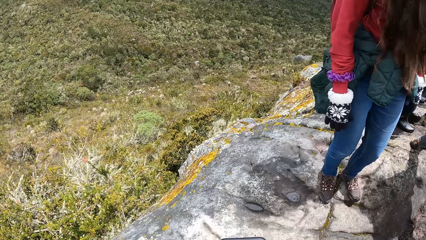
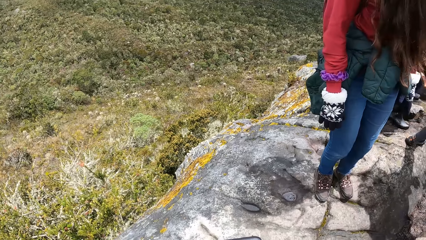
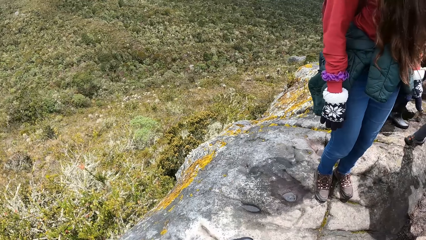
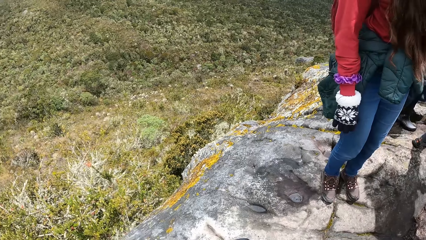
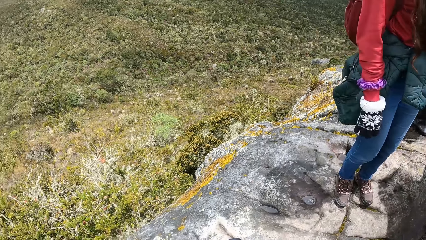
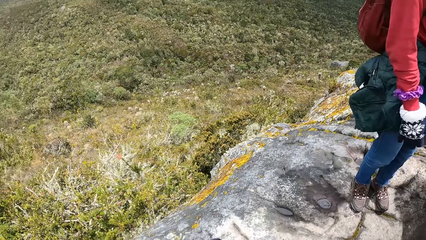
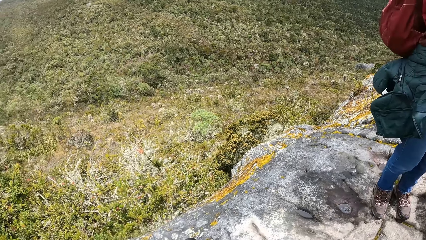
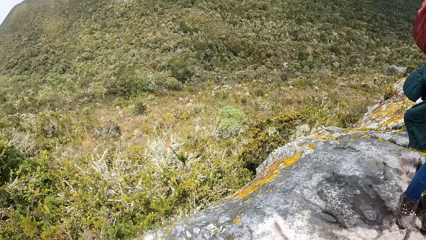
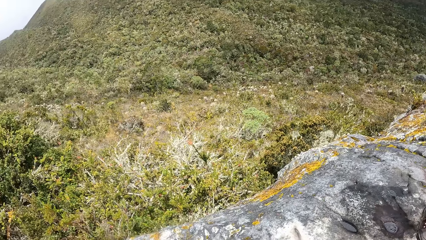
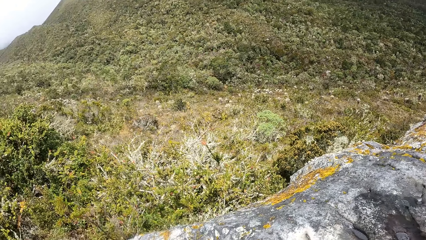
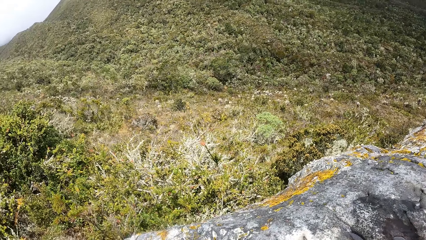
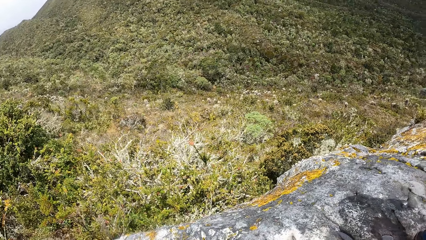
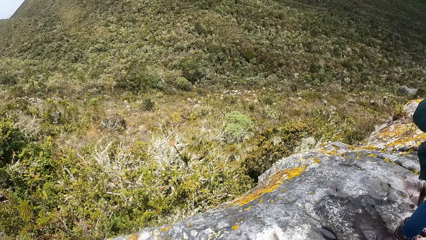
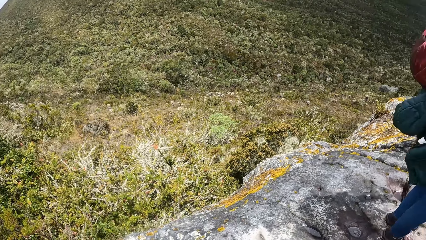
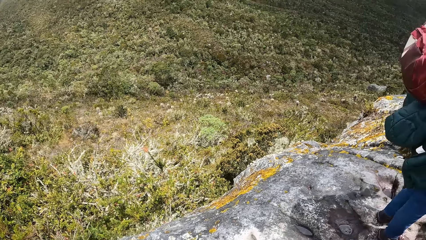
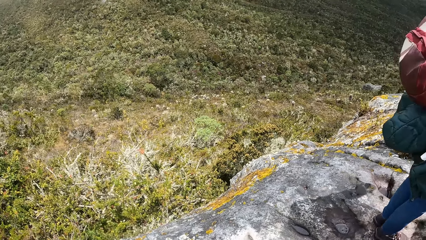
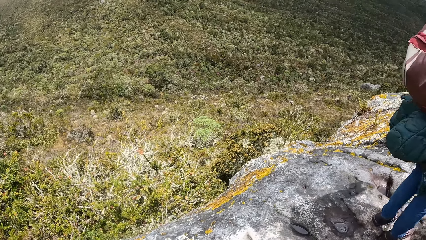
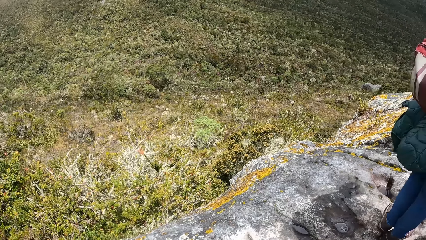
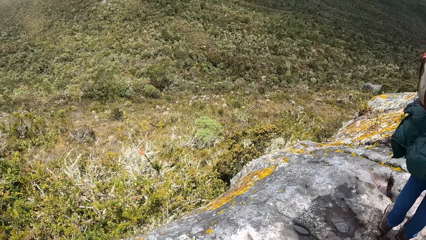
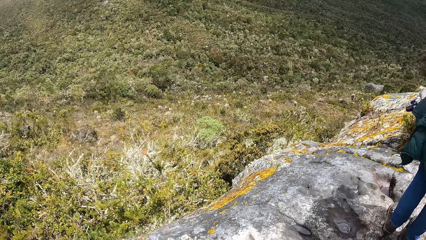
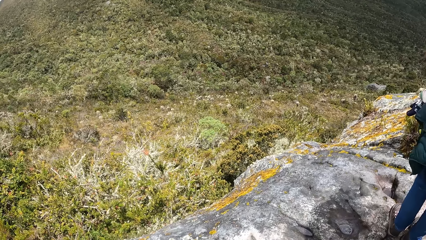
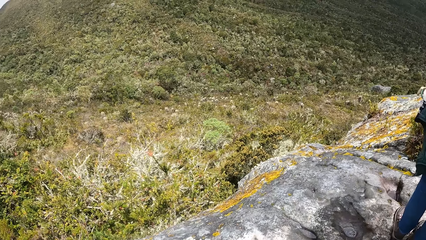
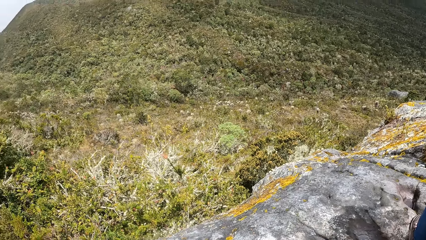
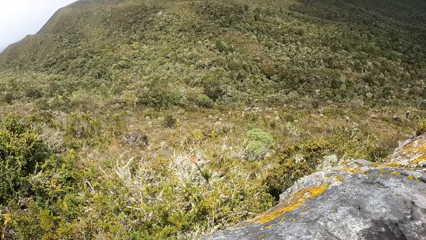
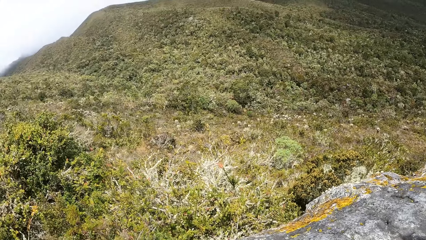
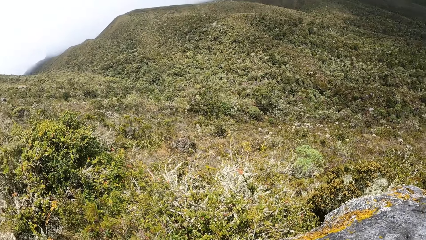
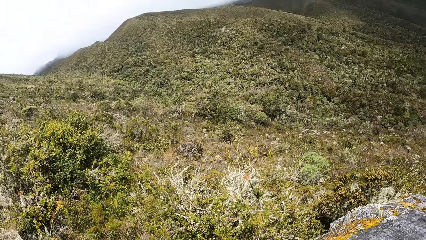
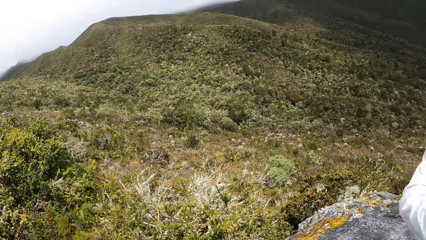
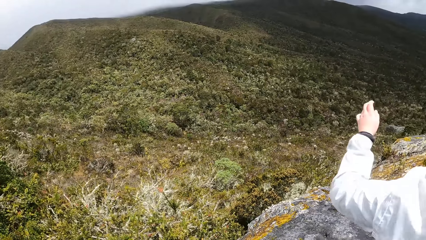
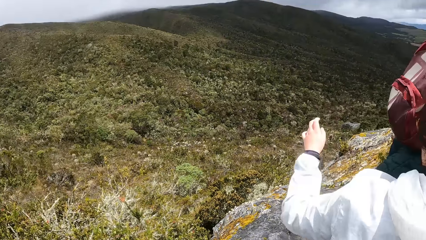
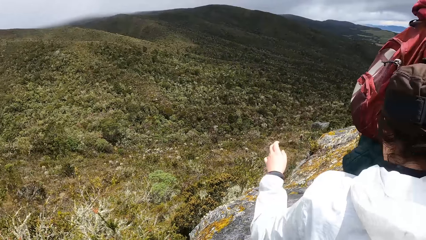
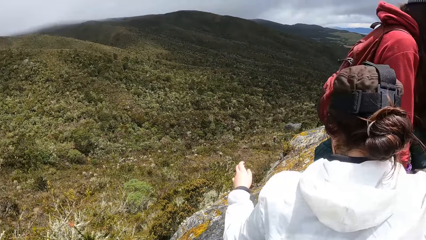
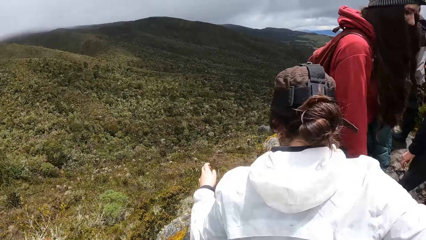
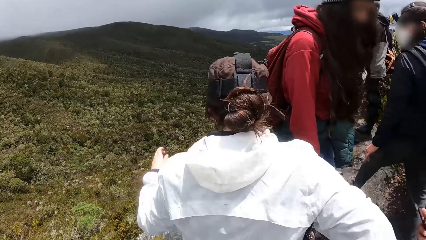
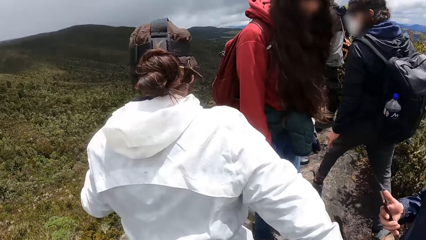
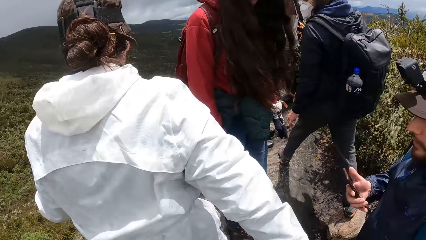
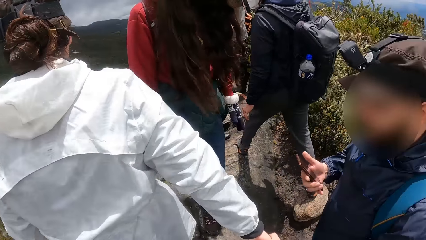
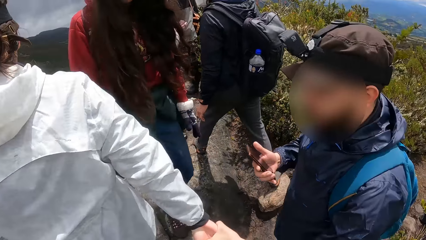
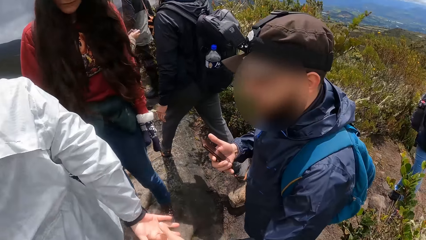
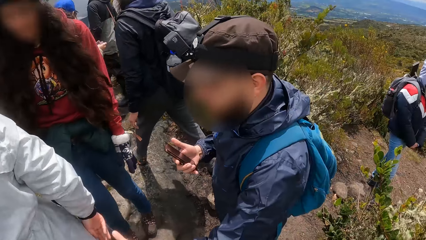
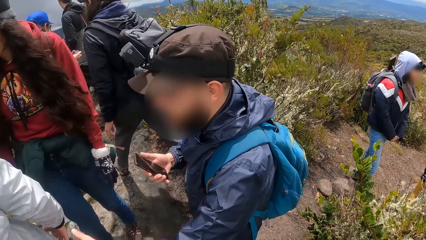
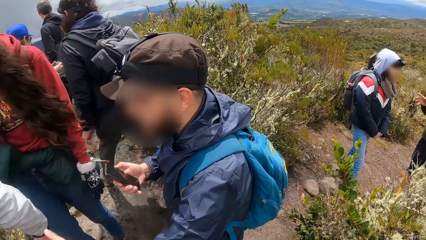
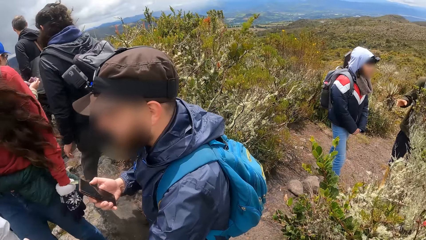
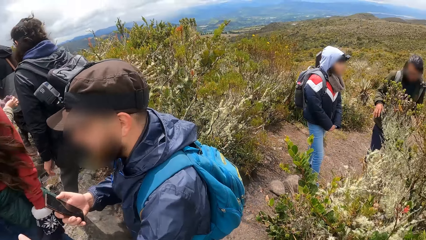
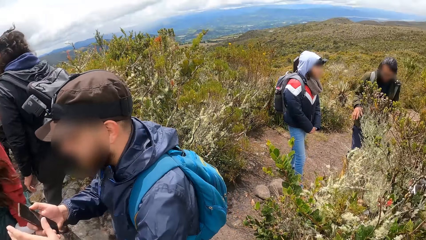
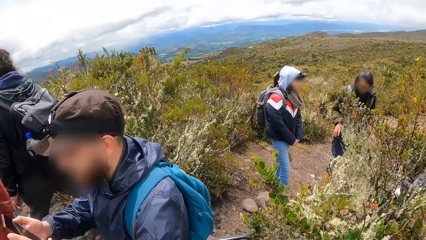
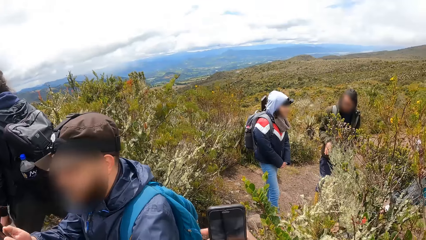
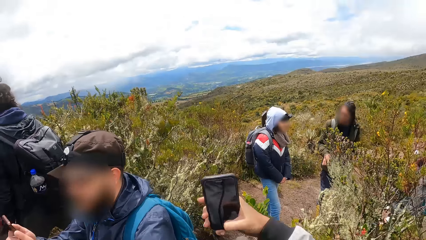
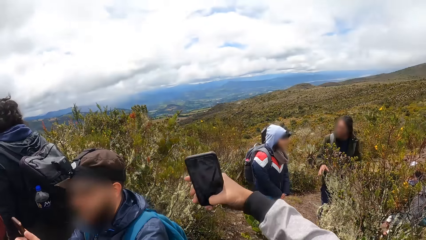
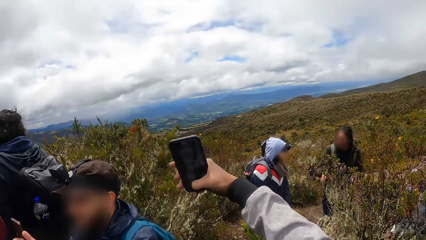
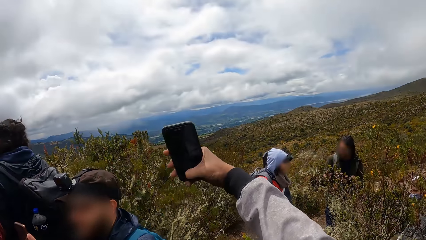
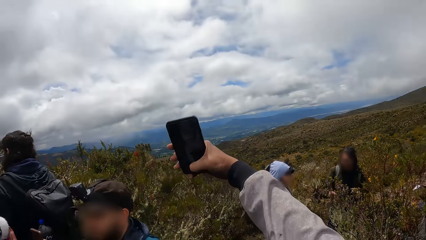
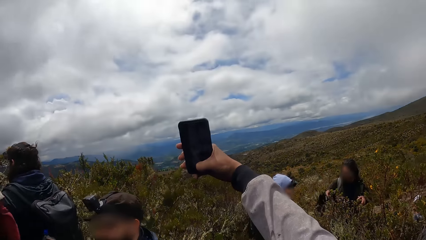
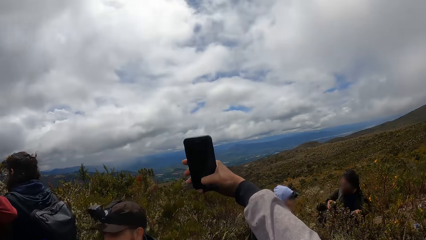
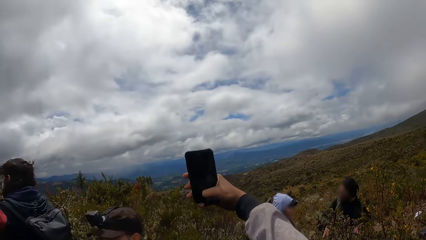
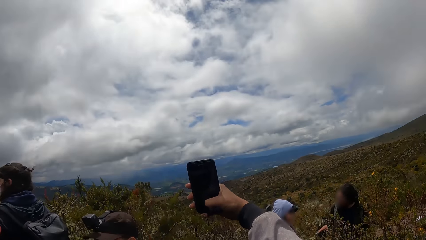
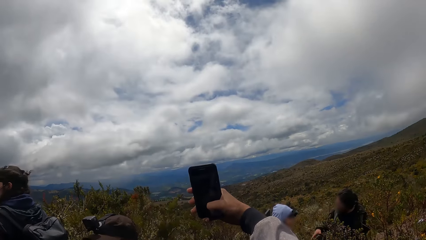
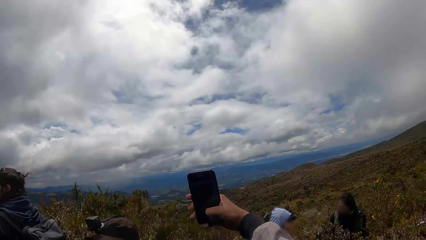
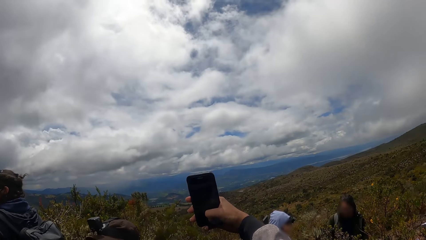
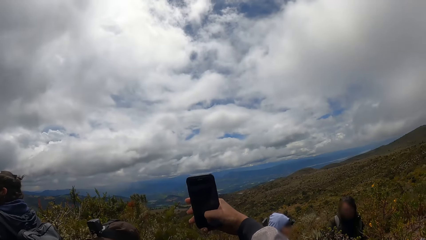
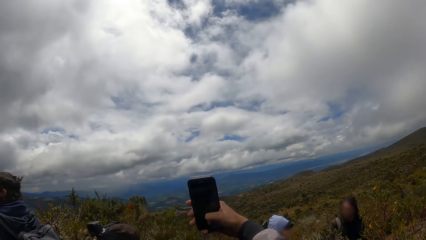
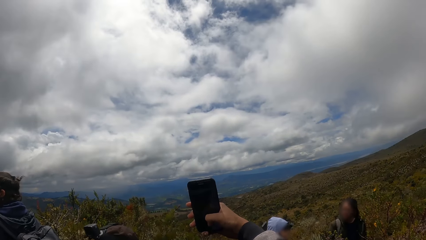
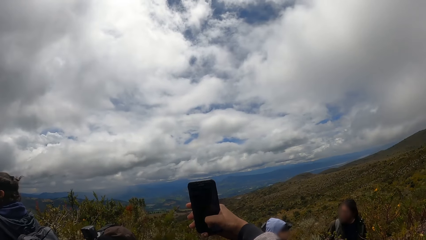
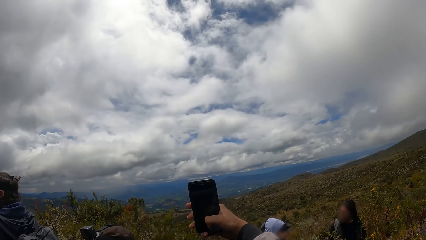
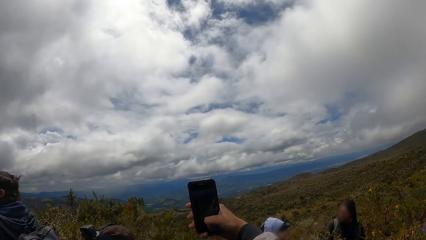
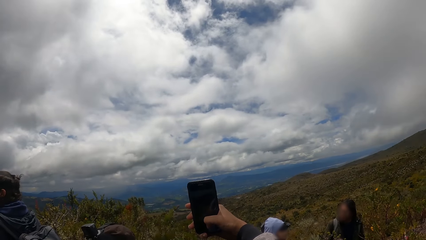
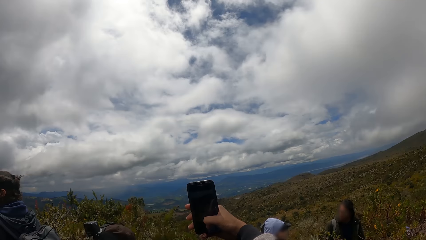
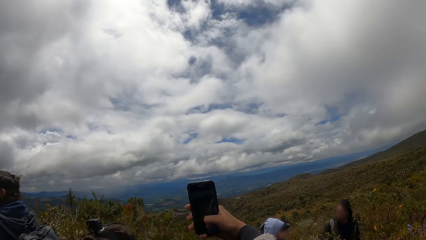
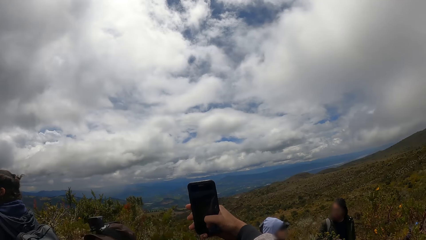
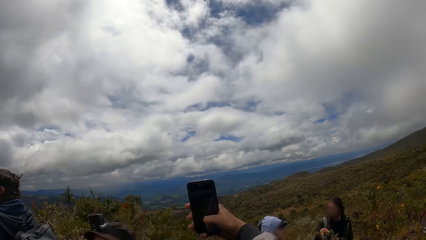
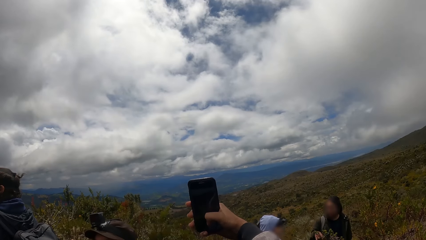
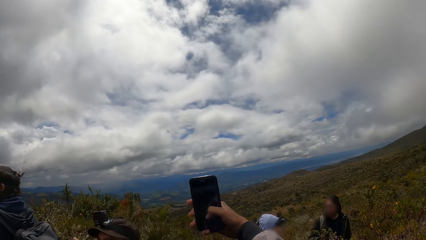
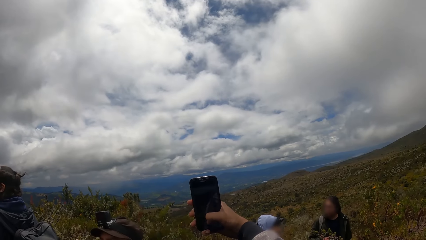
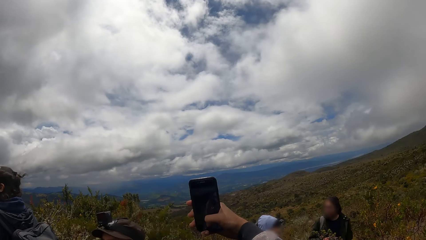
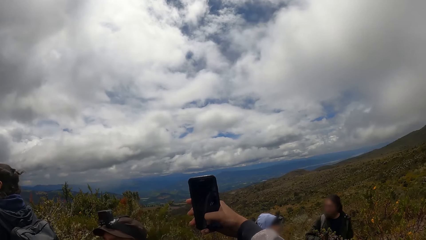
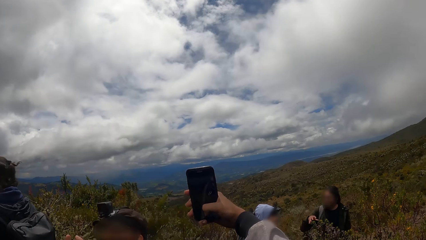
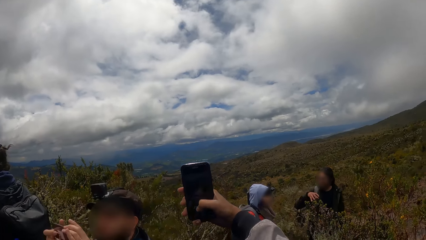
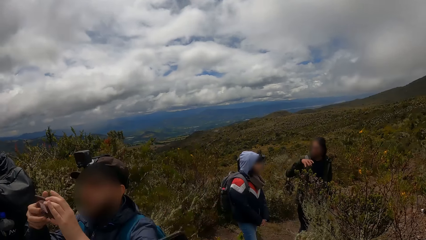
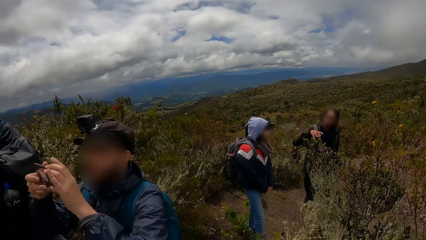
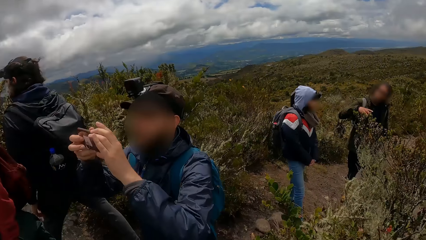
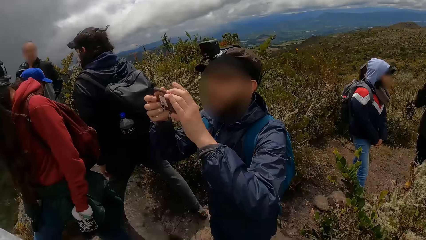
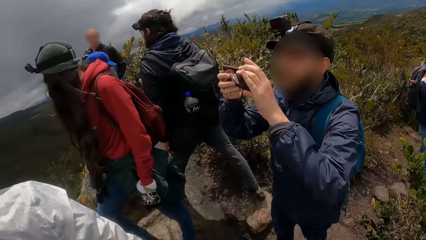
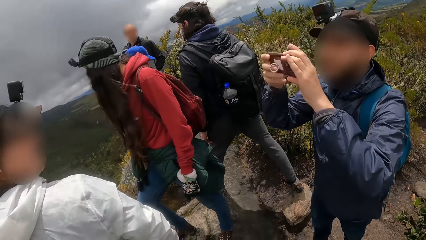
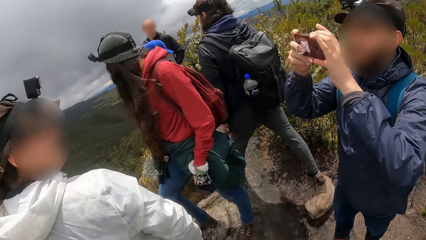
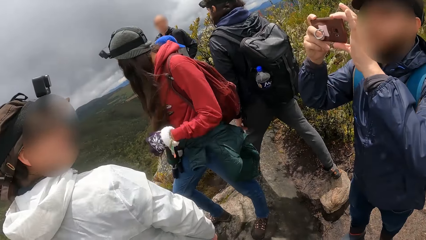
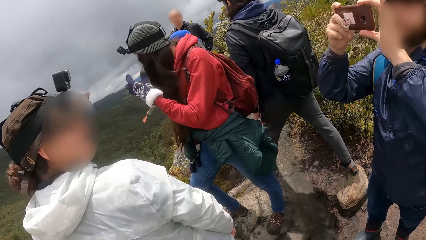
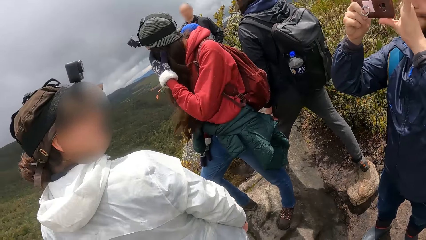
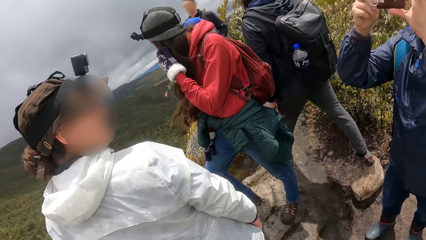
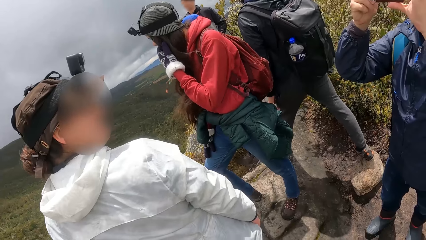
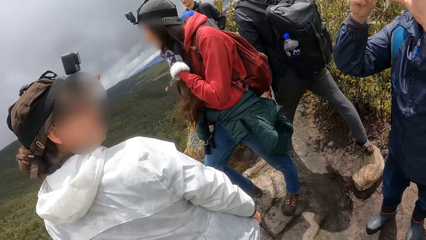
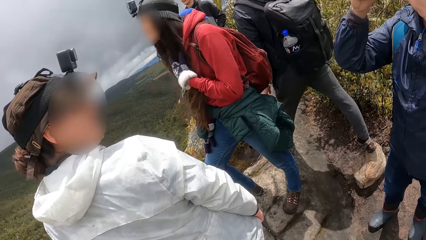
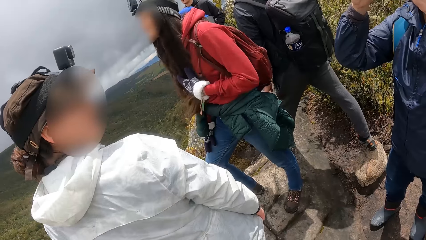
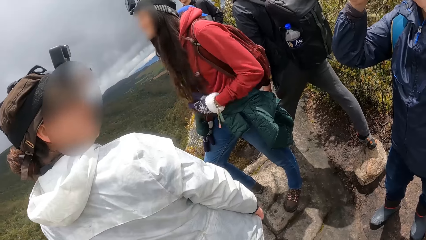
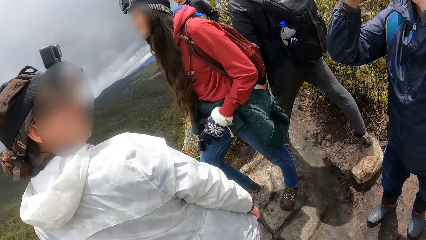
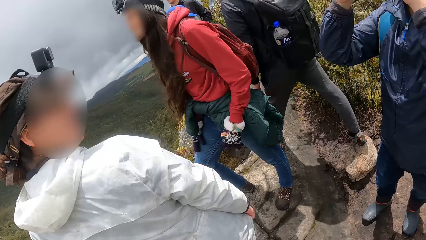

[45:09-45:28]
The camera wearer lifts up a phone with his right hand. He operates the phone with his right hand. He scrolls the phone with his right thumb. A man takes a picture of a woman with a phone in his hands. Another woman adjusts her hair with her gloved left hand.
